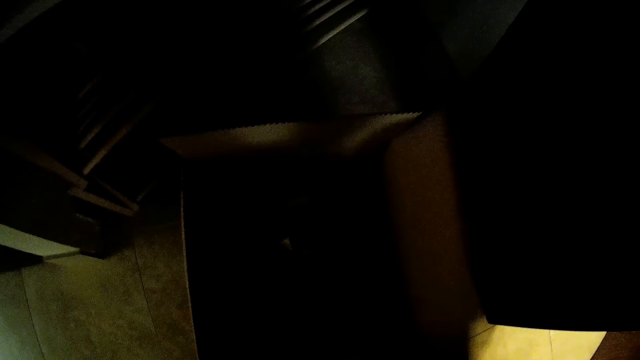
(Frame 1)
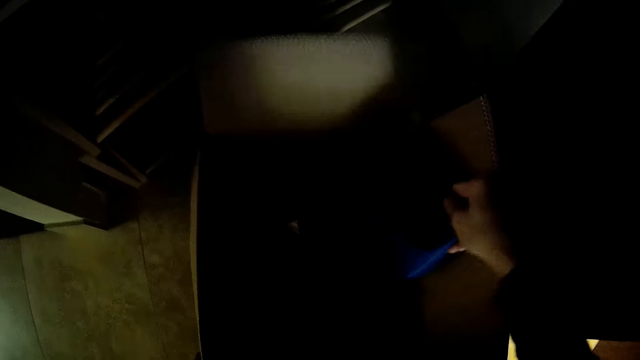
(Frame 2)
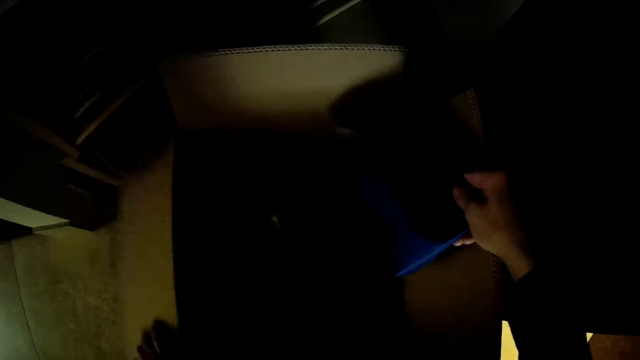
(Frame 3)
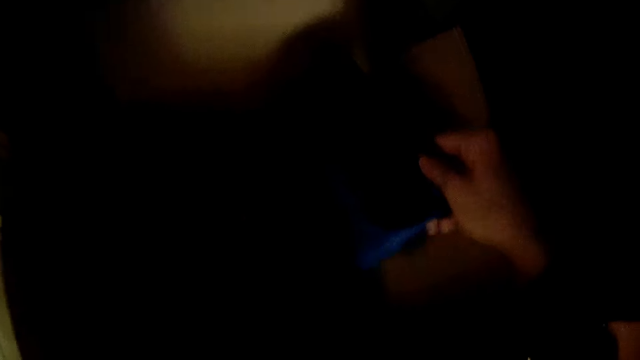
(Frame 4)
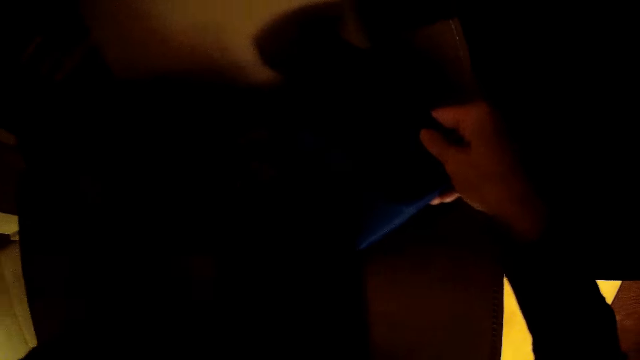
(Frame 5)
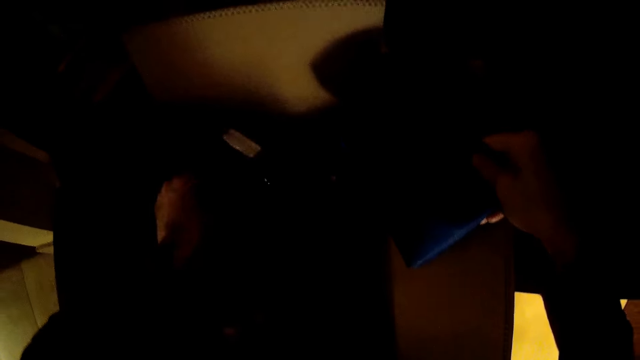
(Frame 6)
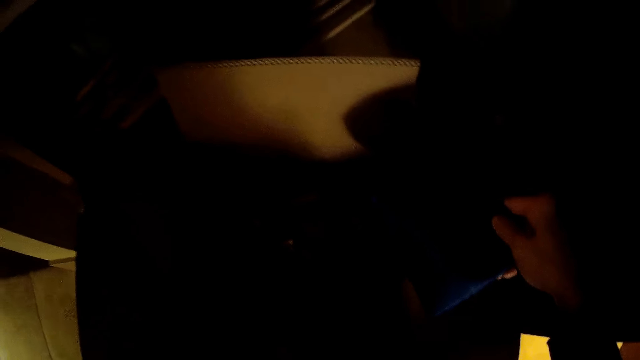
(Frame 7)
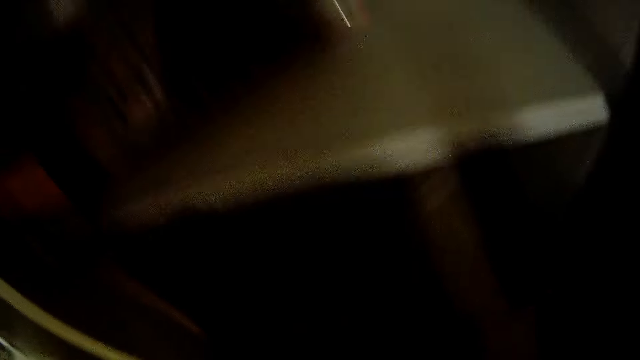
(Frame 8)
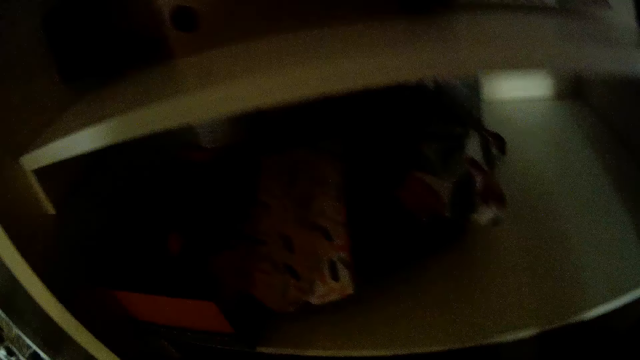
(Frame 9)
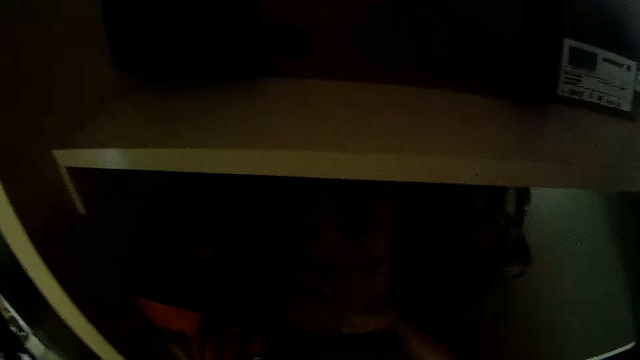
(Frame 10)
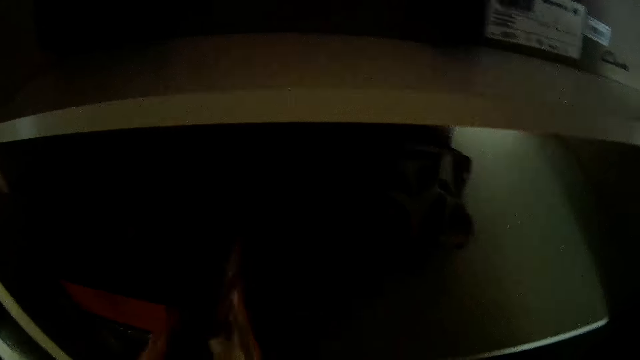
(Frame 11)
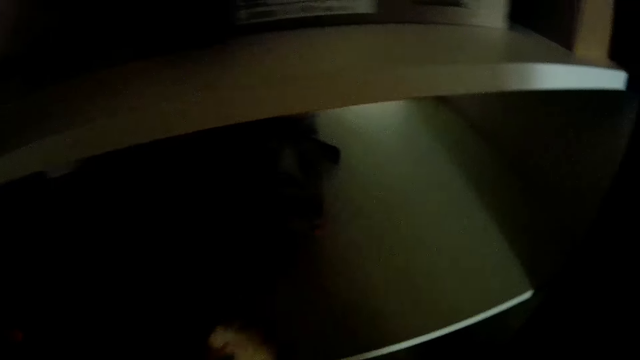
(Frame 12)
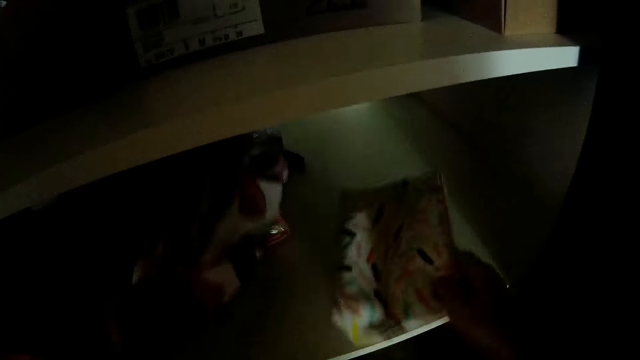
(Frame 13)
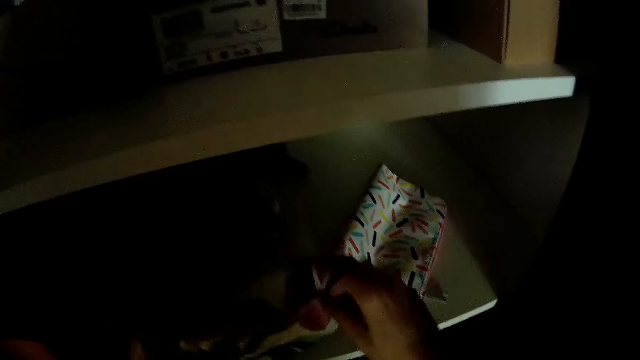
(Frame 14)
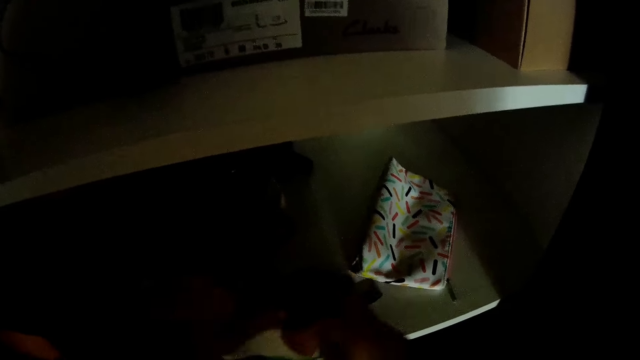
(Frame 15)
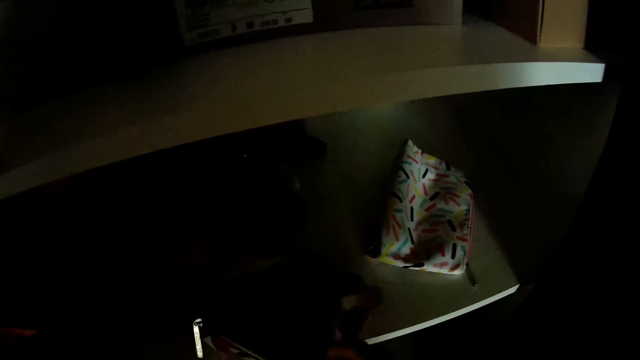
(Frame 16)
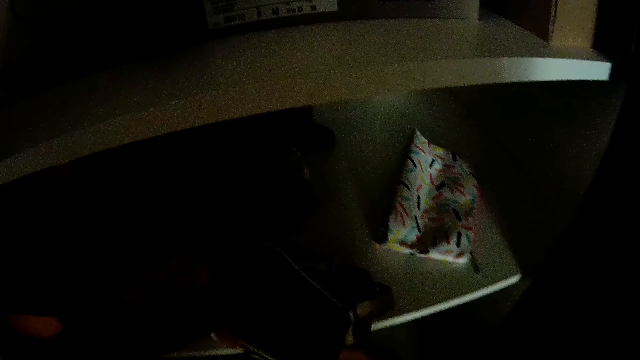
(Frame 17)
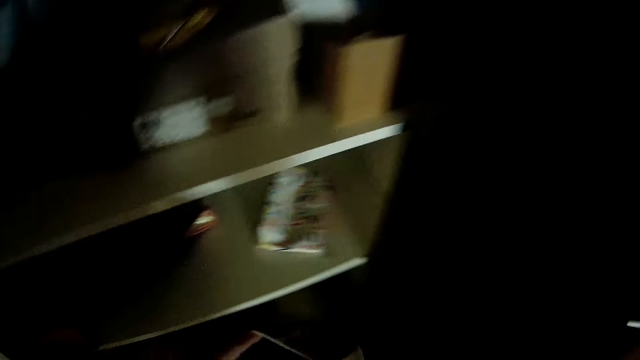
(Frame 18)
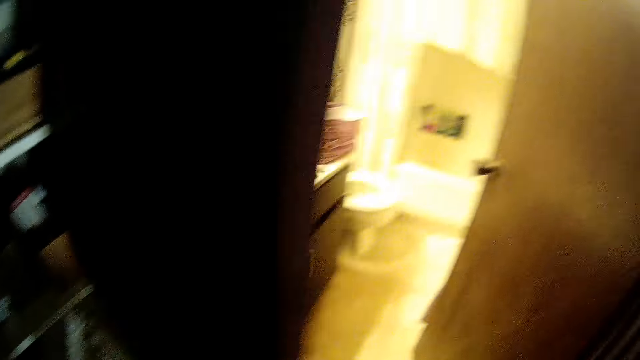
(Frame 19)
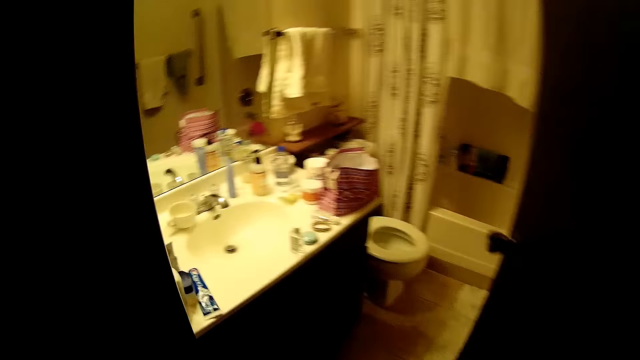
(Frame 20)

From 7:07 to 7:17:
The camera wearer picks up the purse or bag from the box with her right hand. She picks up a purse from the shelf with her right hand. She drops the purse on the shelf with her left hand. She opens the purse inside the shelf with both hands. She picks up the bags inside the shelf.

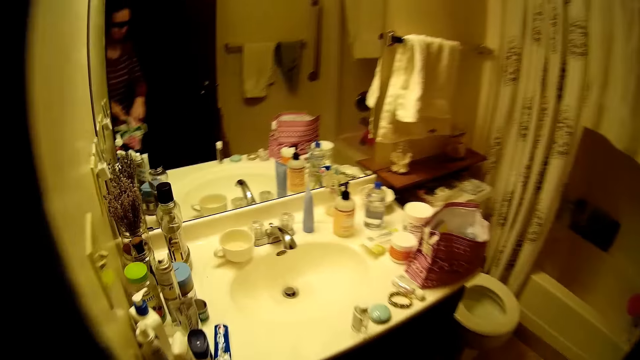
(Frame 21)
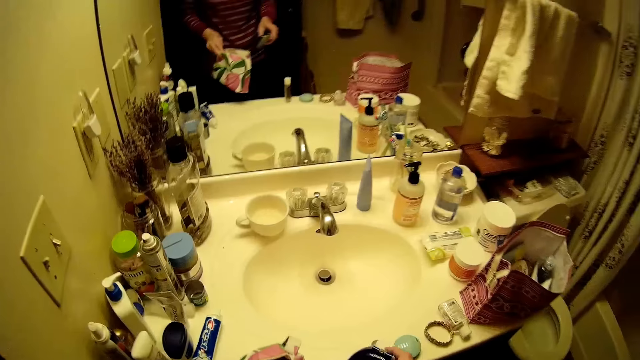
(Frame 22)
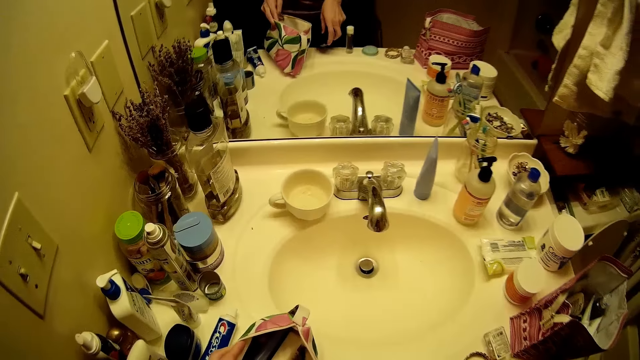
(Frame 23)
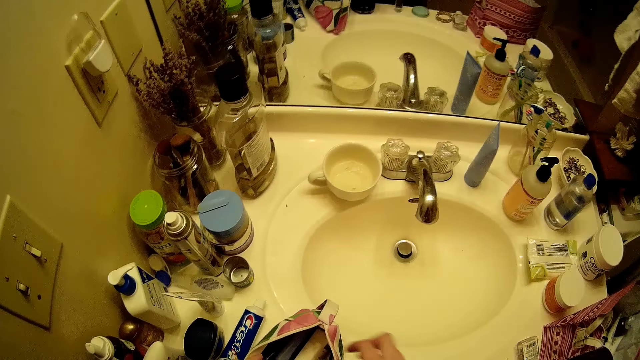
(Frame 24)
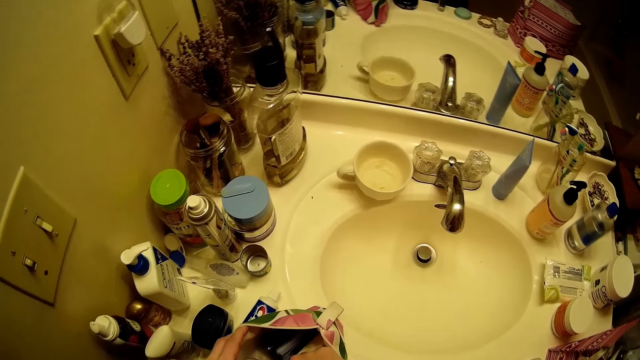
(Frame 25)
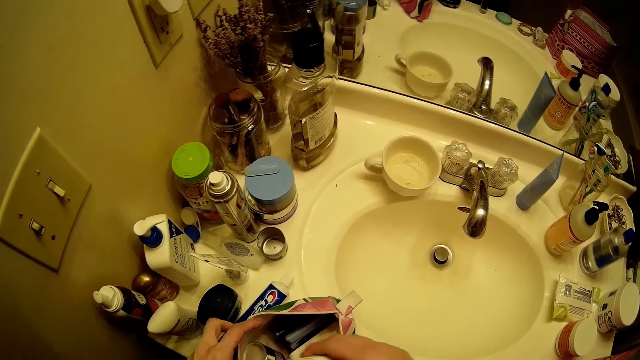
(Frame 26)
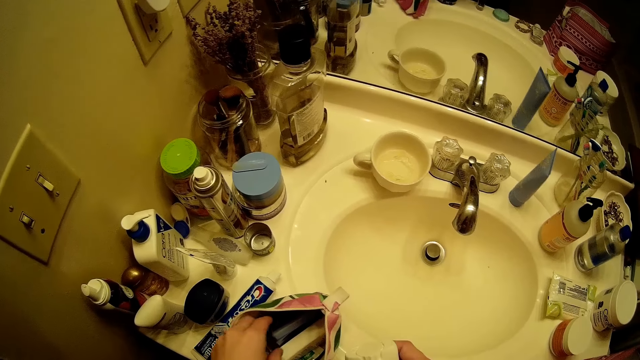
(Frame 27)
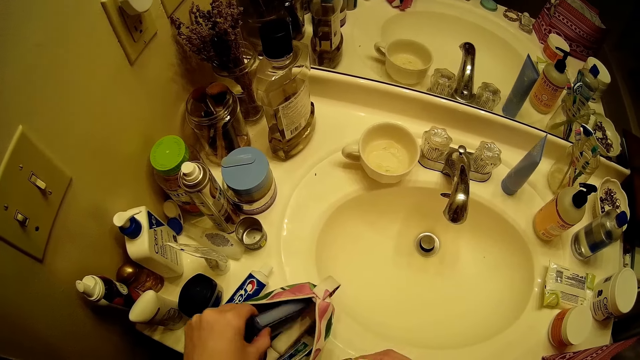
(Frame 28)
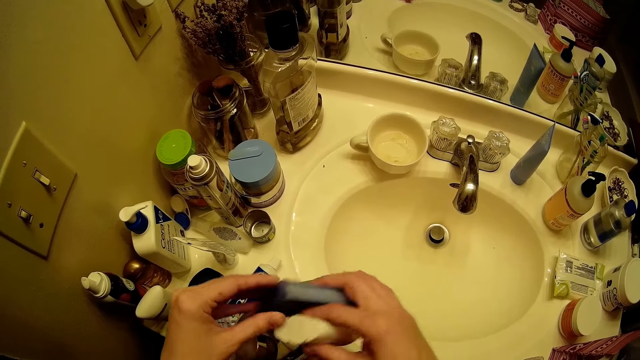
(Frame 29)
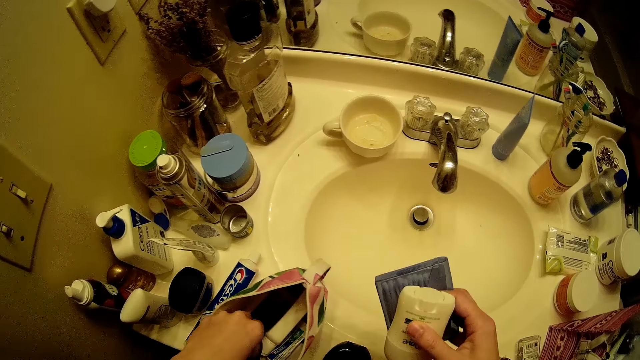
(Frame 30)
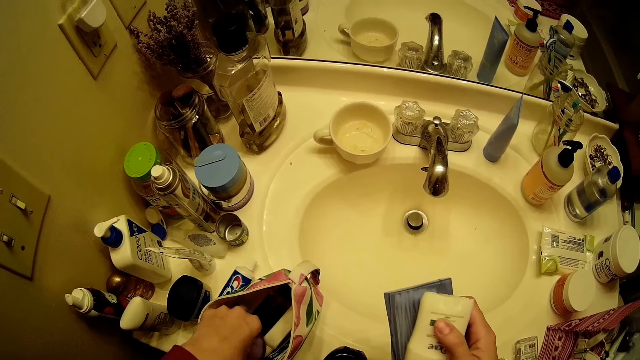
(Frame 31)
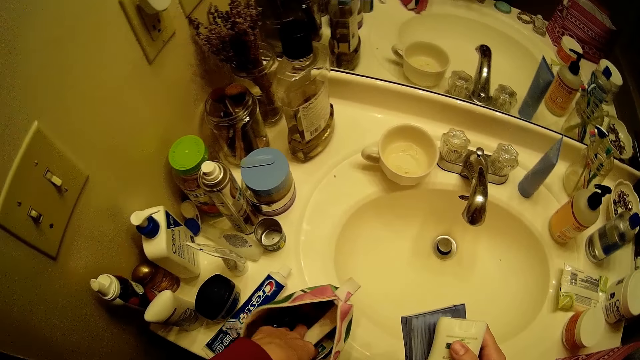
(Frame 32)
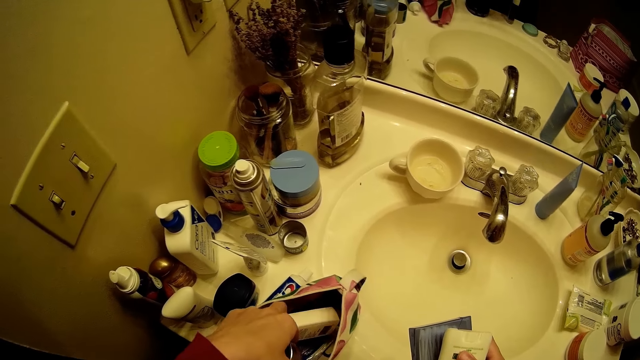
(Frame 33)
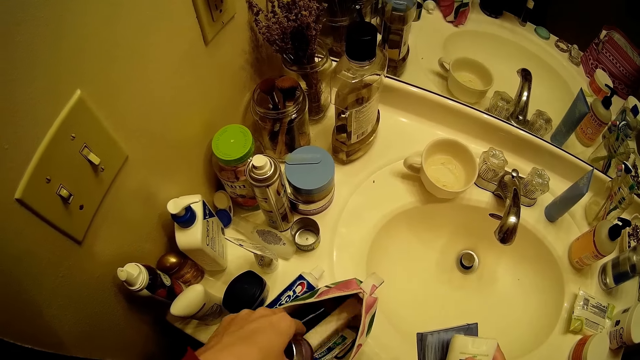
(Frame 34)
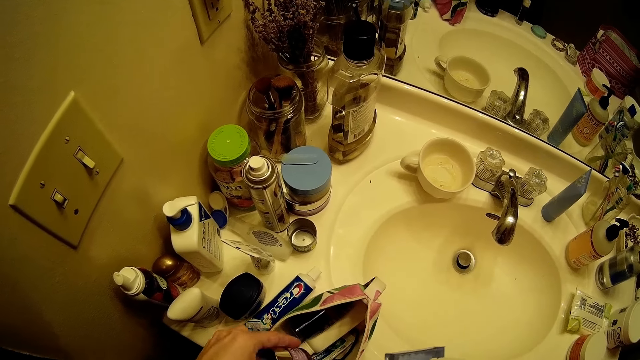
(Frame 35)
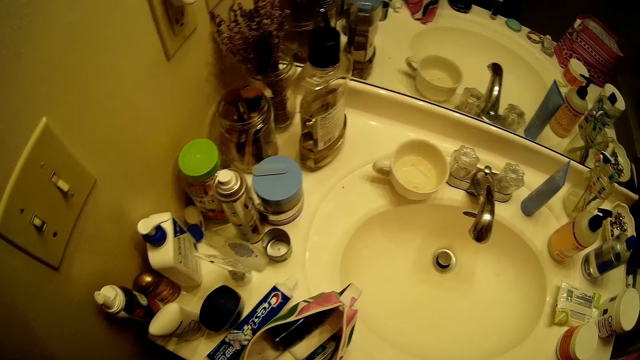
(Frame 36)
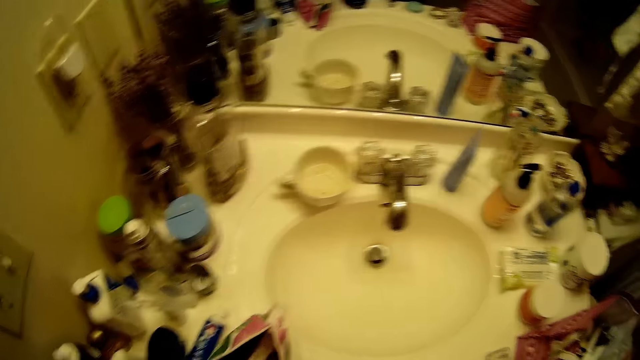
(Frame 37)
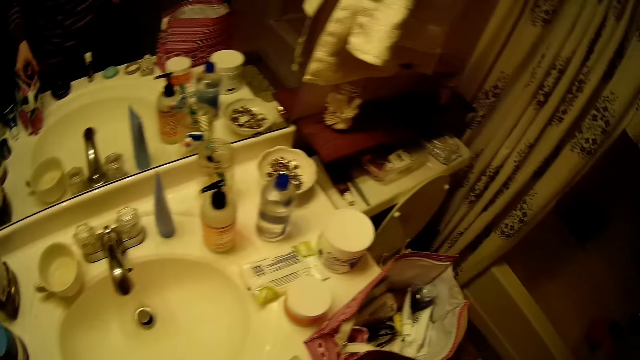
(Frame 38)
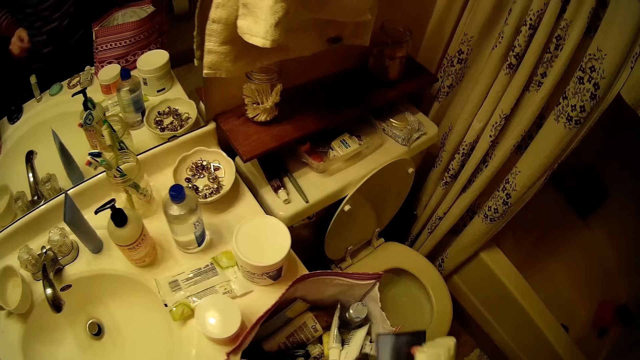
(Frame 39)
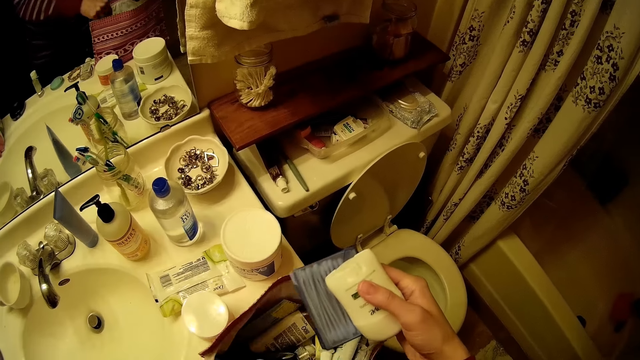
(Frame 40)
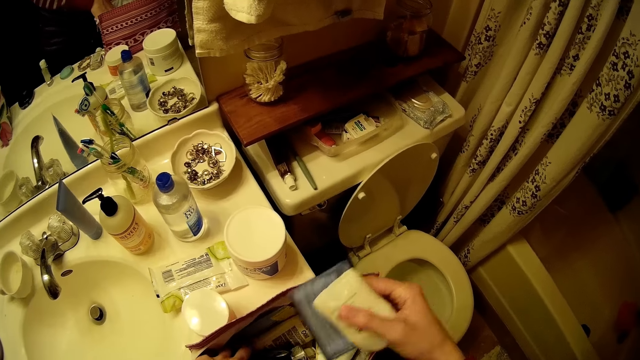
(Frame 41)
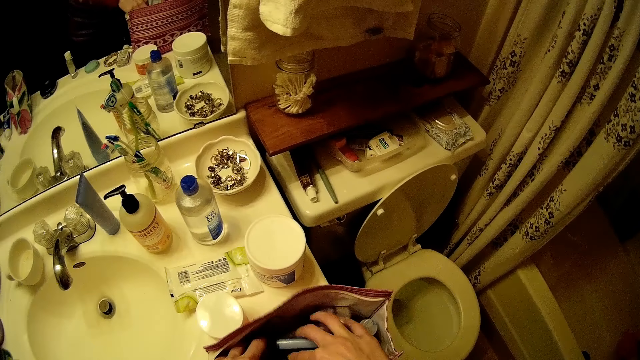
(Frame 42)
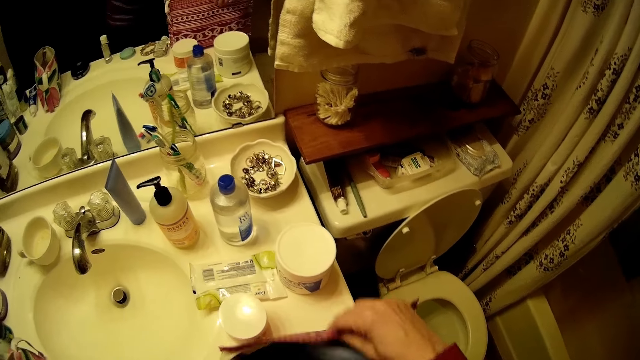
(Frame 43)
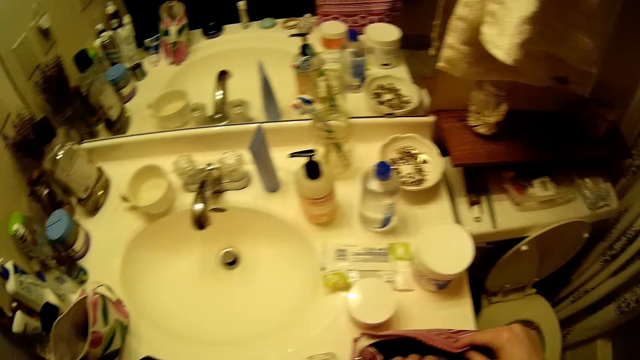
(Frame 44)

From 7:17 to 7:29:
The camera wearer walks inside the bathroom. She picks up a retainer case from the purse with her left hand. She drops the retainer case on the toilet basin with her left hand. She picks up a deodorant from the purse with her right hand. She opens the bag. She picks up a cotton bud case from the purse with her left hand. She passes the cotton bud case to her right hand. She picks up a plastic from the purse with her left hand. She searches the bag with her right hand. She drops the cotton bud and the deodorant in the purse with her right hand.
